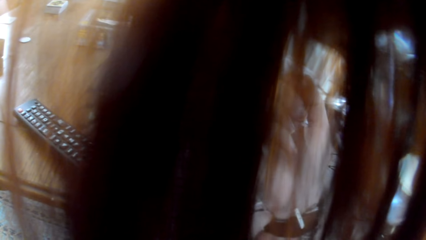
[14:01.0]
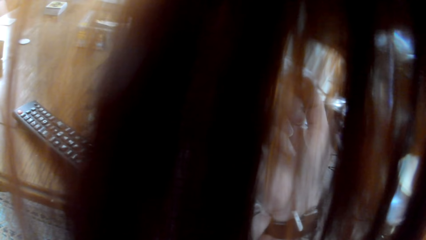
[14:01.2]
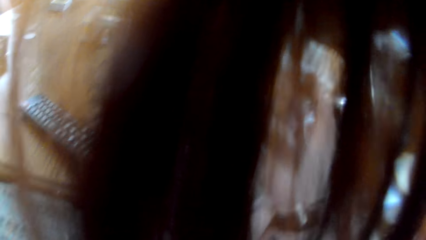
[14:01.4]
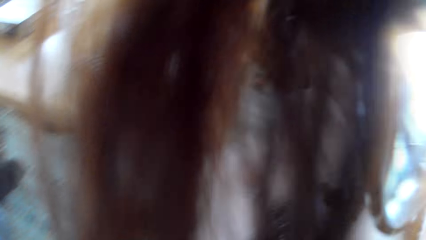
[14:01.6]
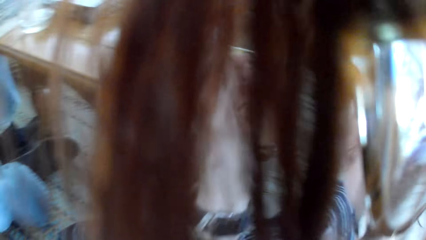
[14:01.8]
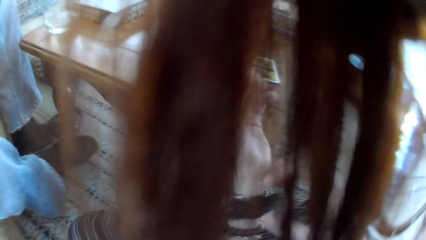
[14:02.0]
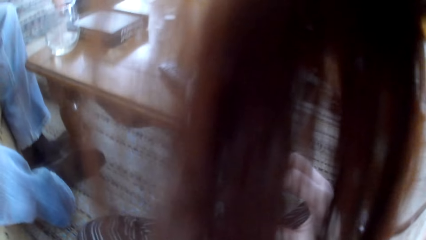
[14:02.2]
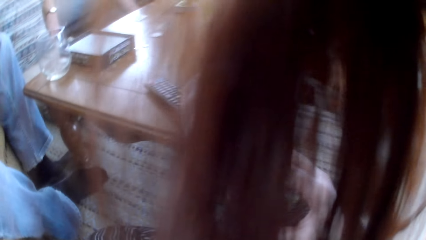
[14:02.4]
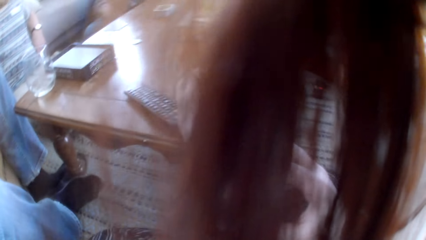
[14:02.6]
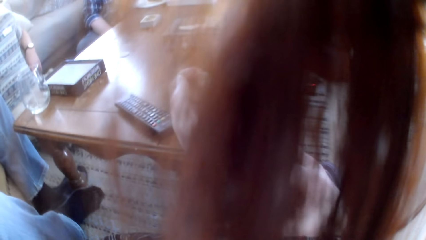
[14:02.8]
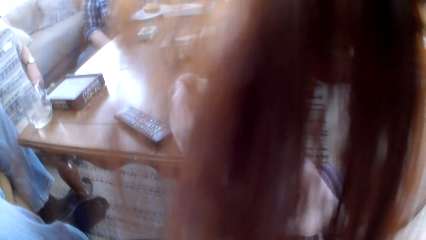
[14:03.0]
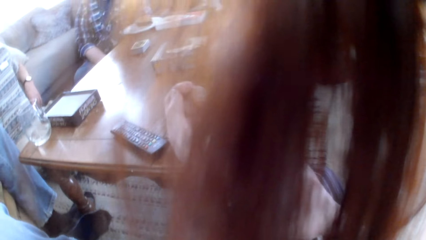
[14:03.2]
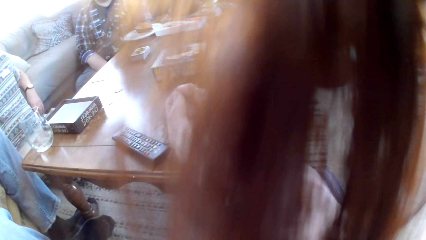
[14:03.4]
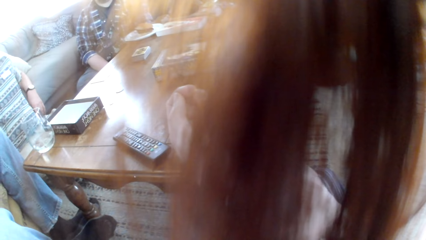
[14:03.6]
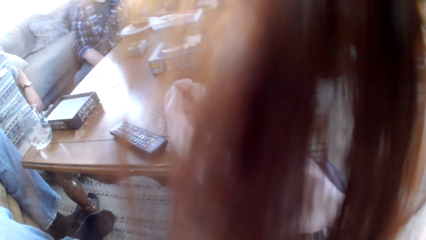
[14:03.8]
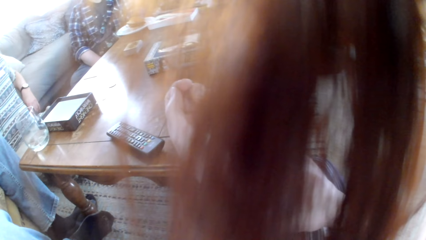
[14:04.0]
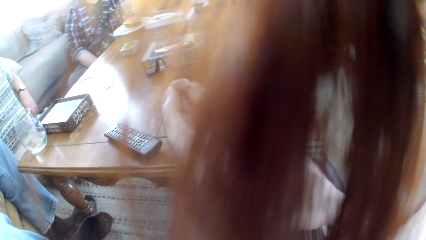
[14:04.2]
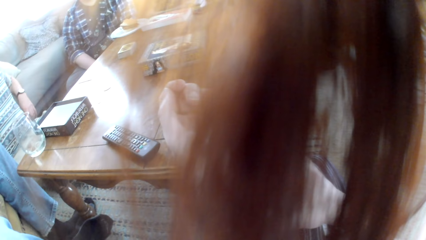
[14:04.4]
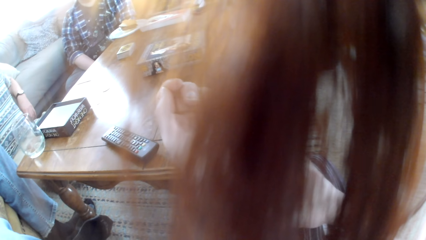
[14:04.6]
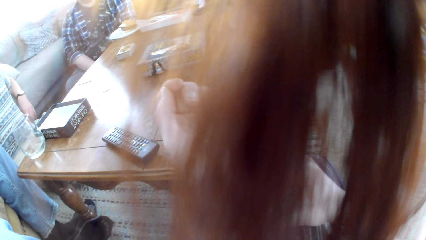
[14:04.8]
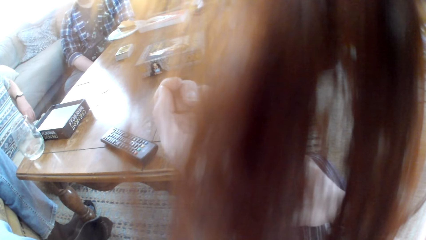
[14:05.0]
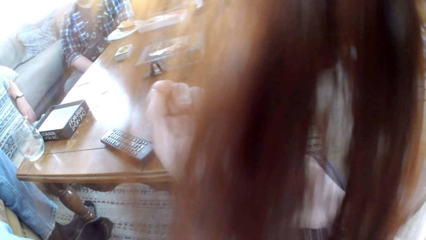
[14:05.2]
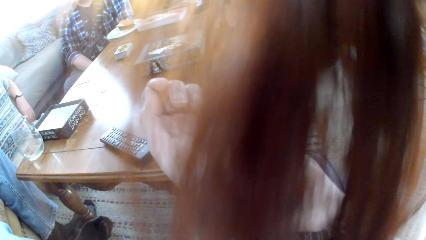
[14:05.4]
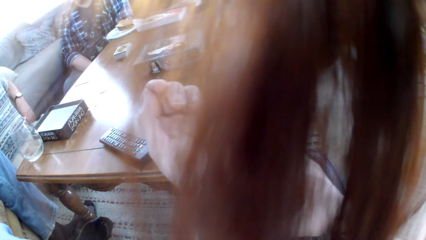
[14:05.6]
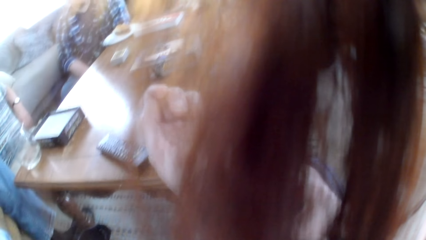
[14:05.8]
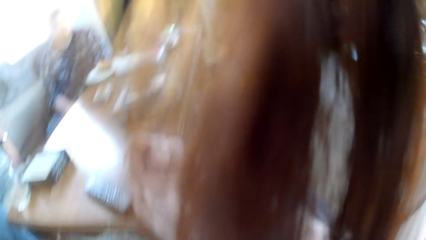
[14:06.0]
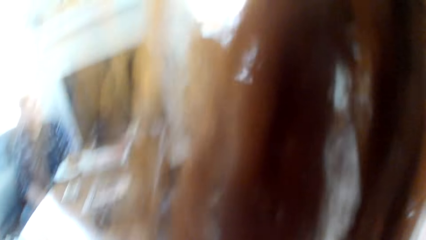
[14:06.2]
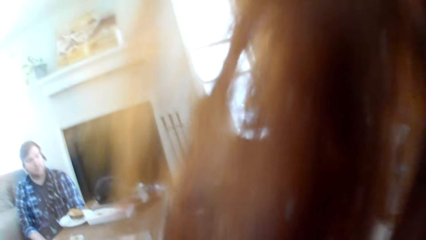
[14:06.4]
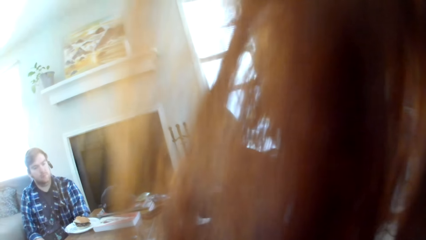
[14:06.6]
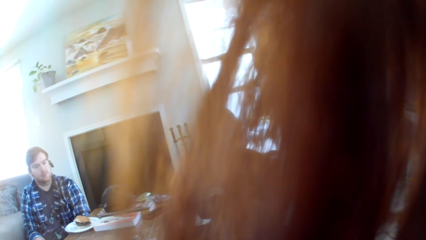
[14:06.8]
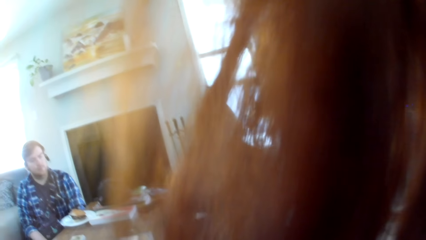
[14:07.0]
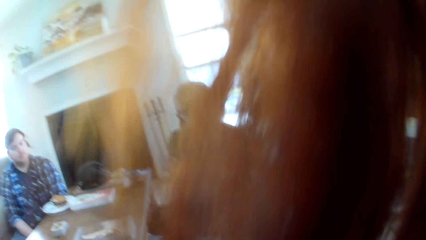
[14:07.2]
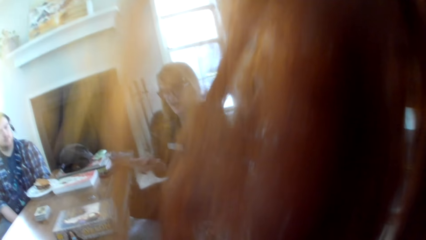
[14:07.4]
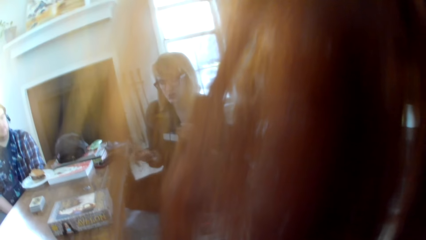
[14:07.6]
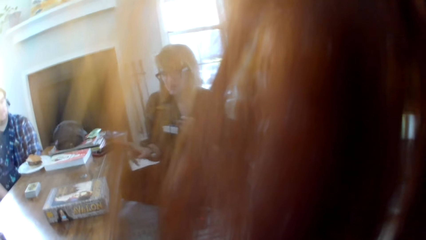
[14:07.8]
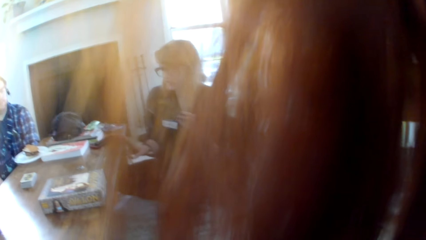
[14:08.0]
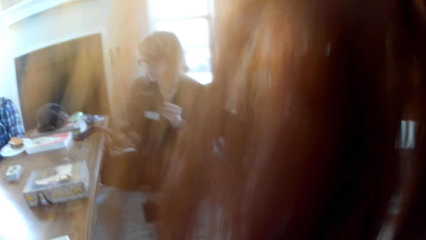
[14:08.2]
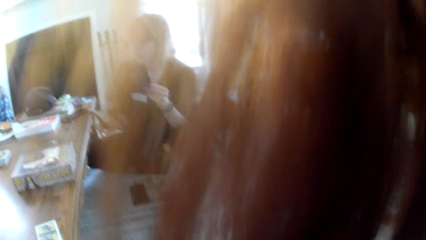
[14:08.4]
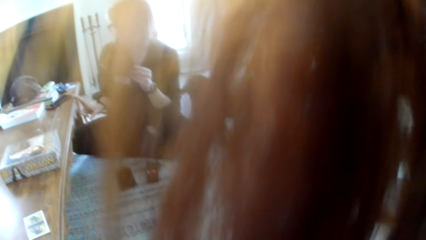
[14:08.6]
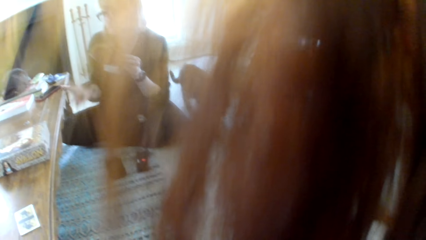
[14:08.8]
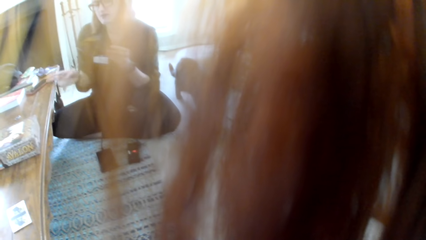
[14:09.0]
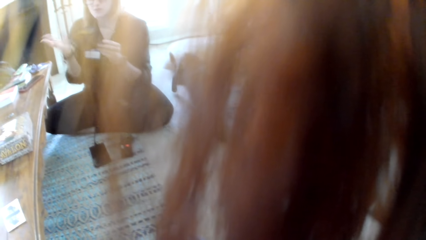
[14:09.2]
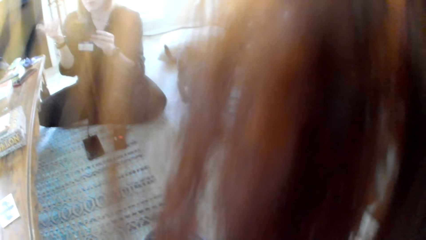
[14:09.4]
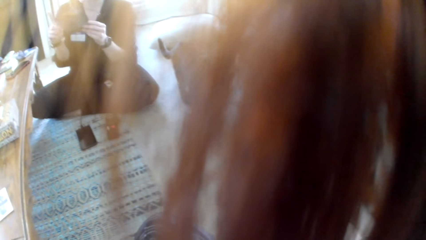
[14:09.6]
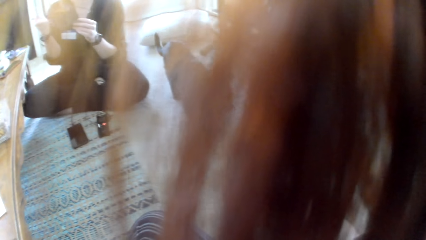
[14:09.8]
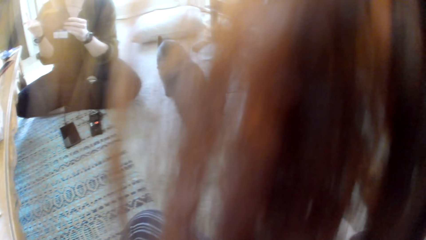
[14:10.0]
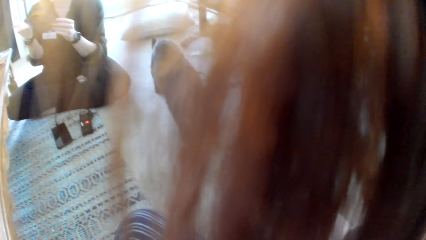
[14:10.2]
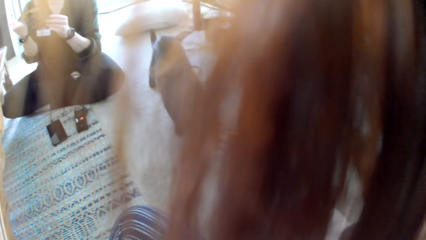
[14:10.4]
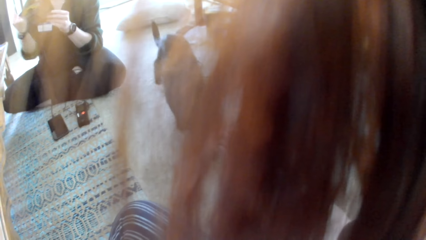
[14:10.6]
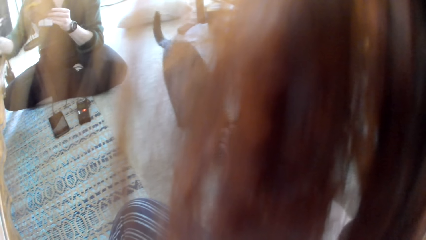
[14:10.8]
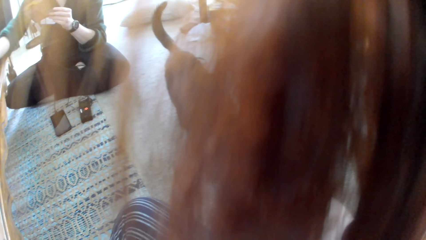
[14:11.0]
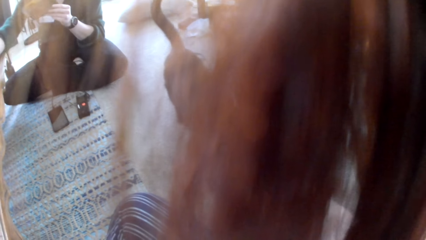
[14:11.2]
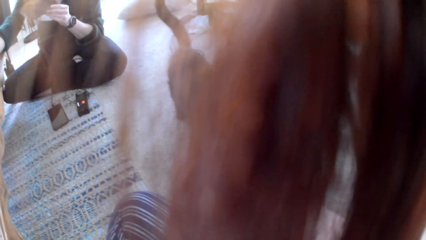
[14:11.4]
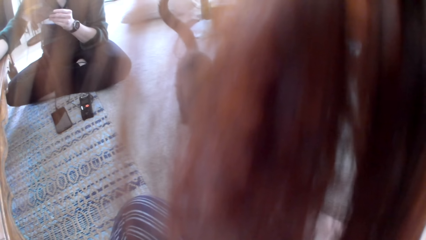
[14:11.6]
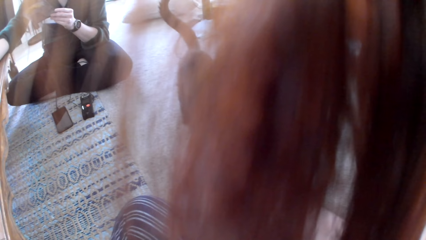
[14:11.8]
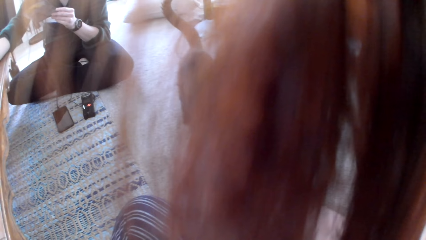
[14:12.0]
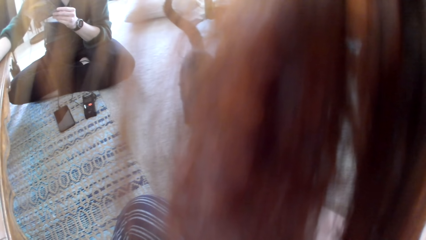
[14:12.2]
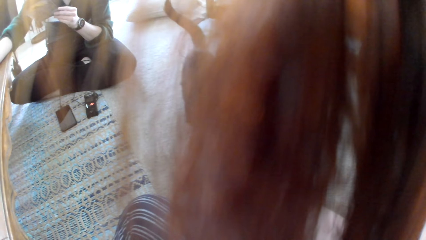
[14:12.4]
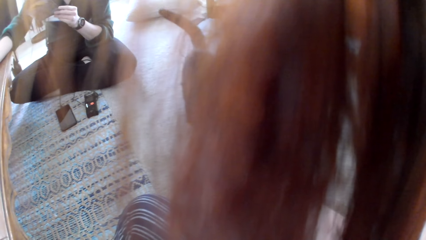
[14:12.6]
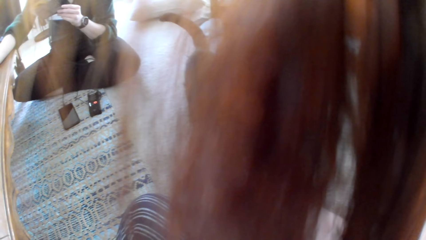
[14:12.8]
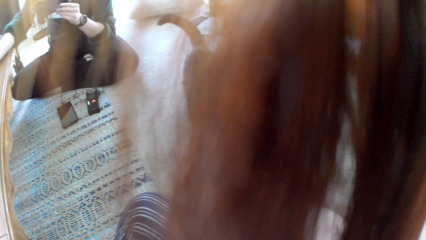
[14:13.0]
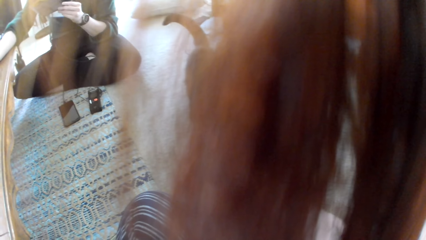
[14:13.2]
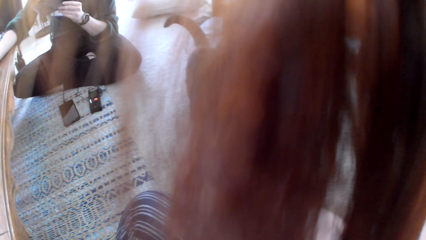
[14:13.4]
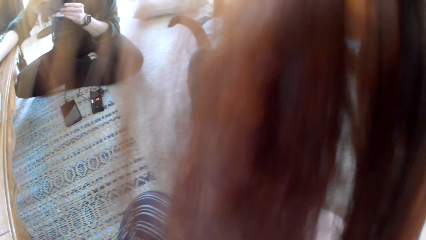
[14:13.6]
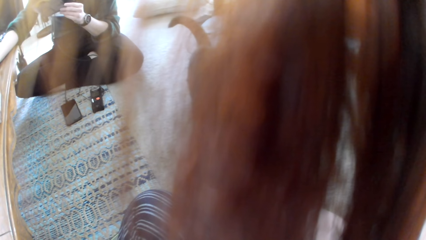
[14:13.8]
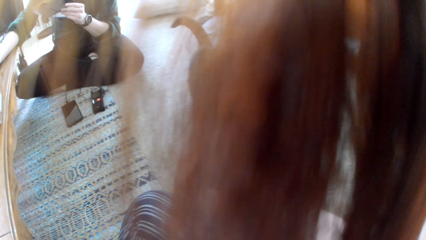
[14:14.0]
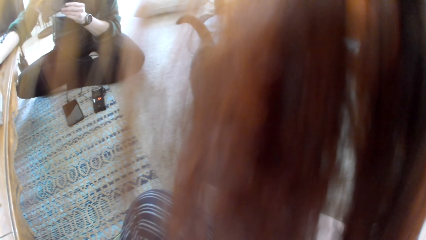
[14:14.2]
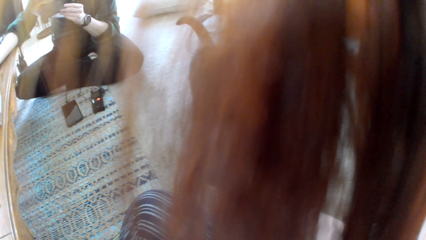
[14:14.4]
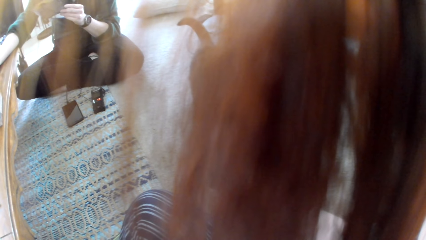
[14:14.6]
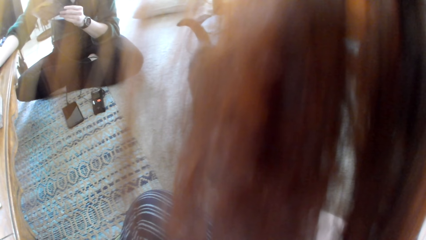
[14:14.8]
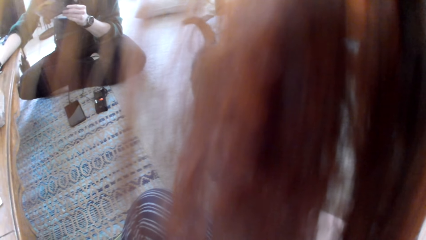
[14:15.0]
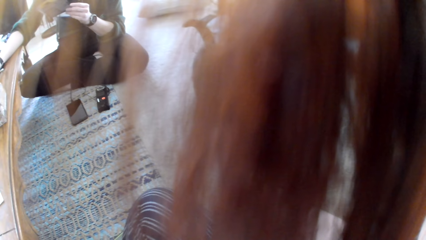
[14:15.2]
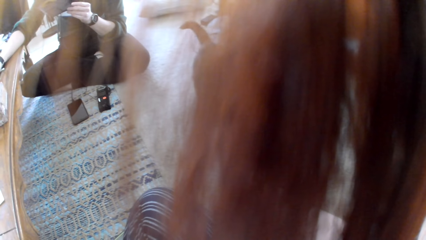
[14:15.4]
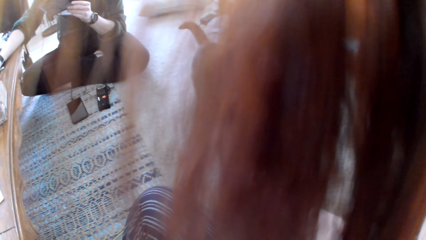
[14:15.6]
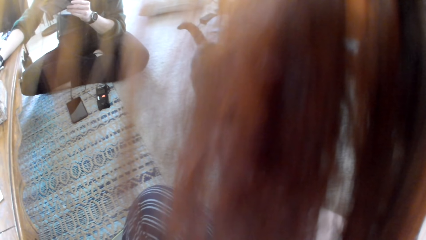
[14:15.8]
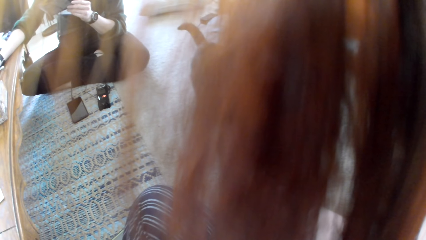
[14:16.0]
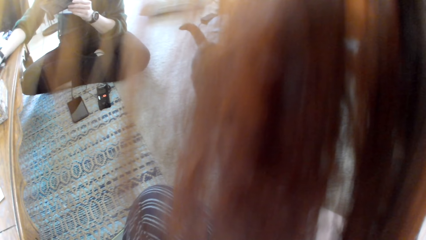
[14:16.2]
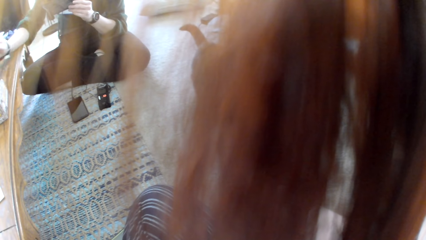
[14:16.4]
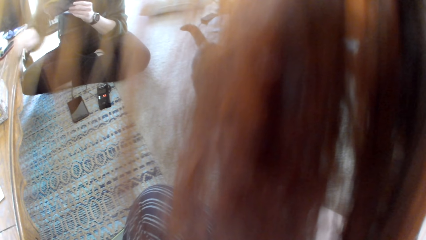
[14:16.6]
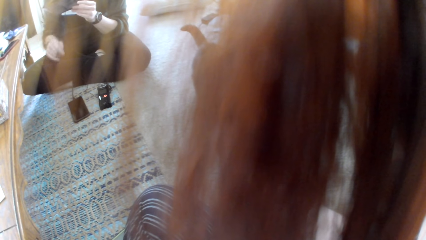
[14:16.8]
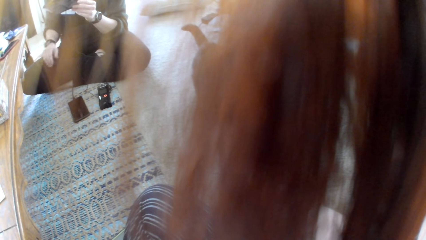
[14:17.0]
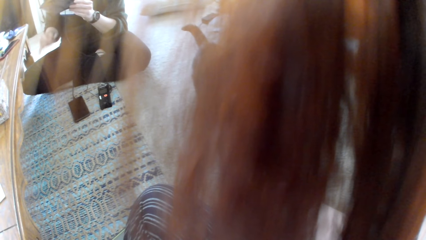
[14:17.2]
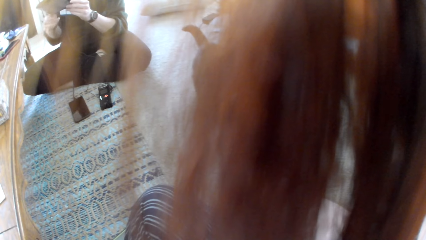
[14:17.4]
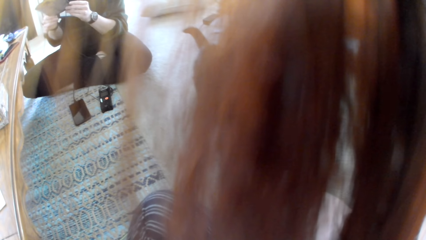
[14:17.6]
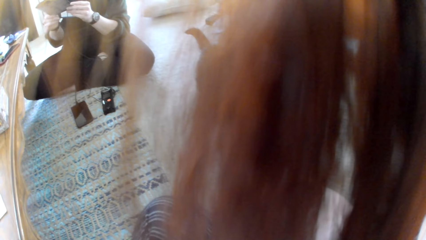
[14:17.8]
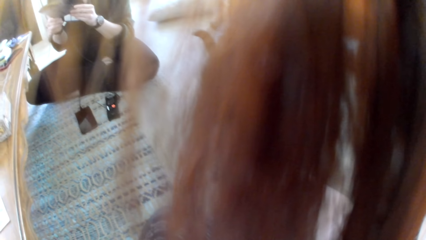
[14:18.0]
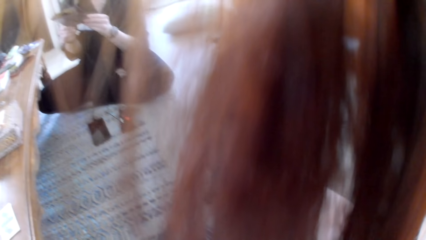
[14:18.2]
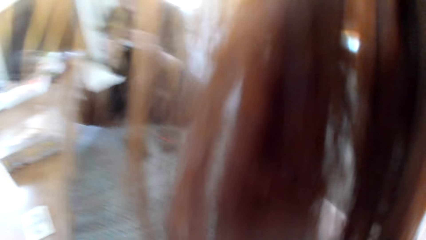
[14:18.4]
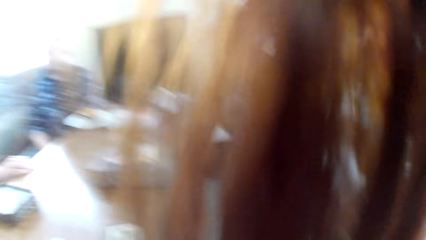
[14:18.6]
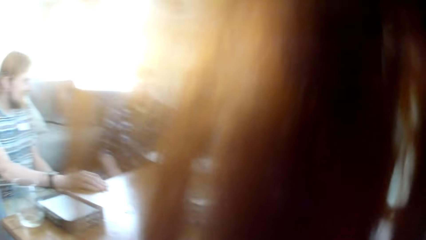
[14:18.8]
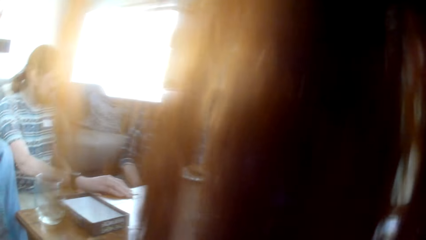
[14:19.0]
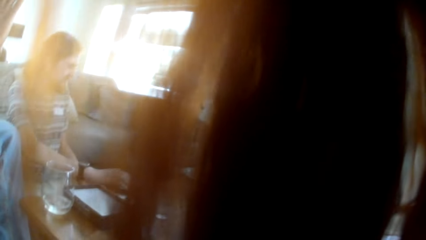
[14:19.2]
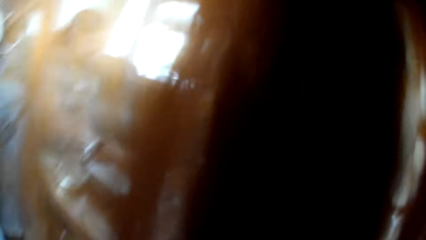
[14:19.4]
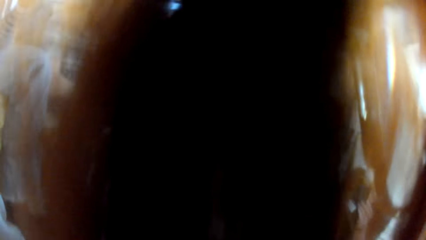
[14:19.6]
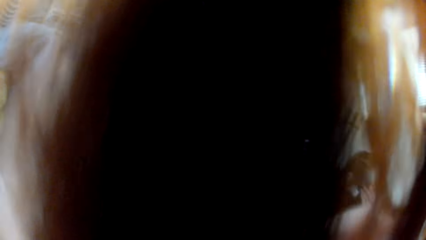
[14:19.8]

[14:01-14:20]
The camera wearer talks to the people in the room. A woman converses with the camera wearer. The woman talks to the people in the room, demonstrates with the right hand and holds a book.
